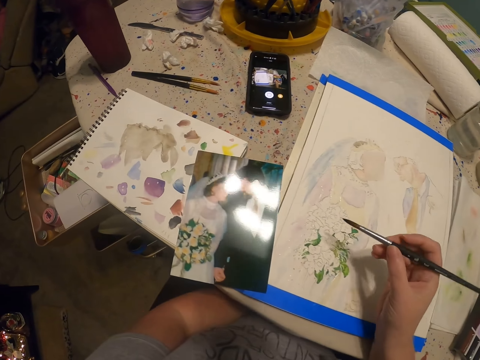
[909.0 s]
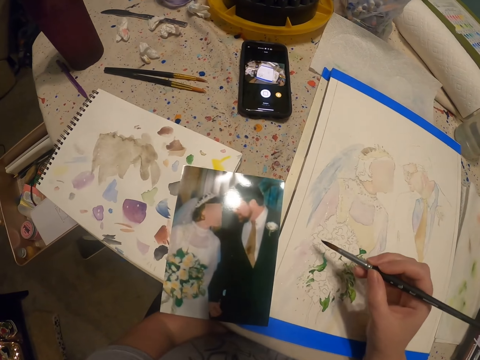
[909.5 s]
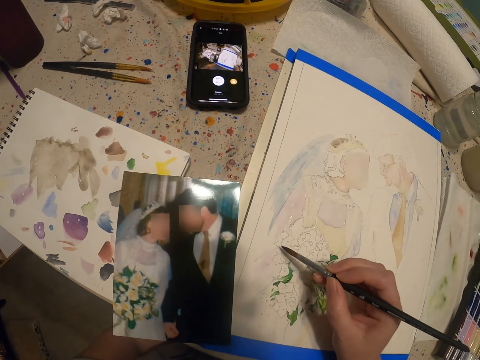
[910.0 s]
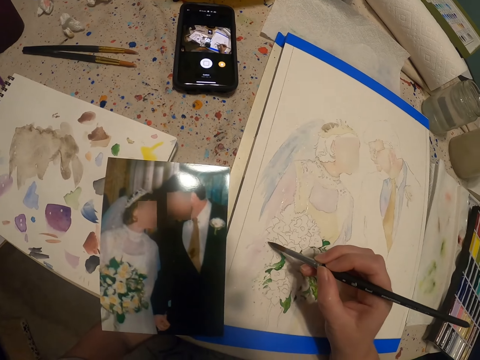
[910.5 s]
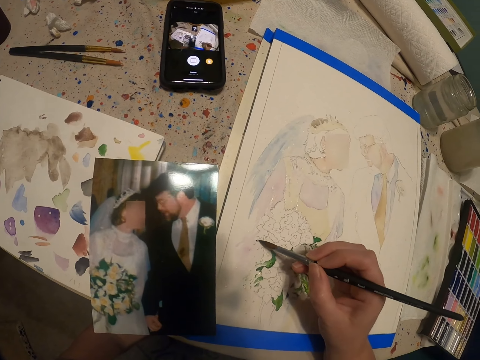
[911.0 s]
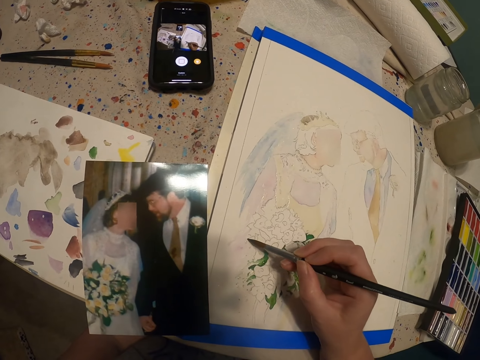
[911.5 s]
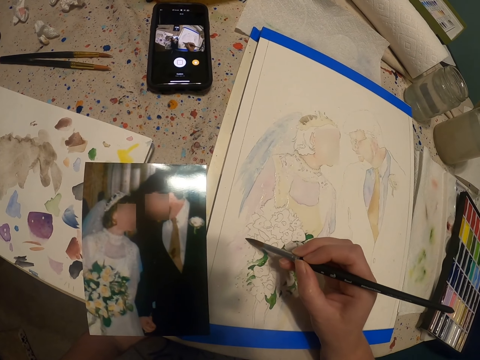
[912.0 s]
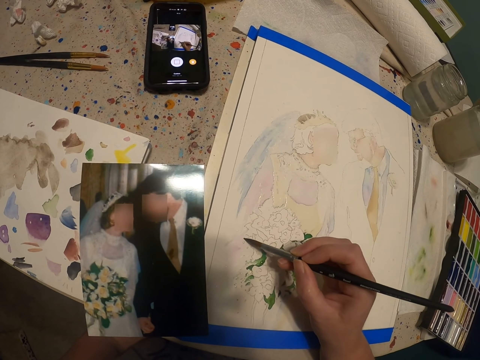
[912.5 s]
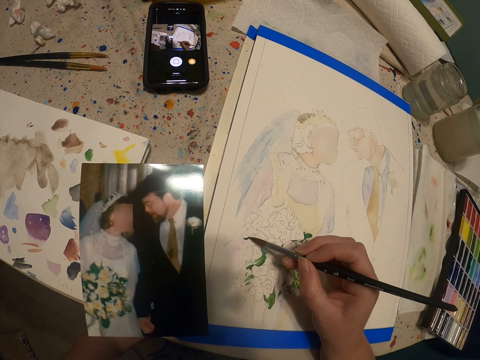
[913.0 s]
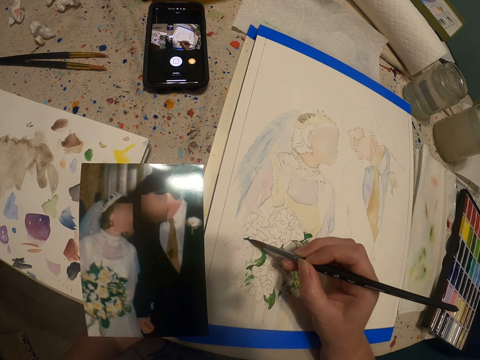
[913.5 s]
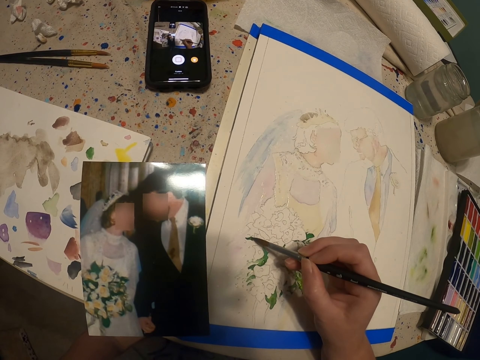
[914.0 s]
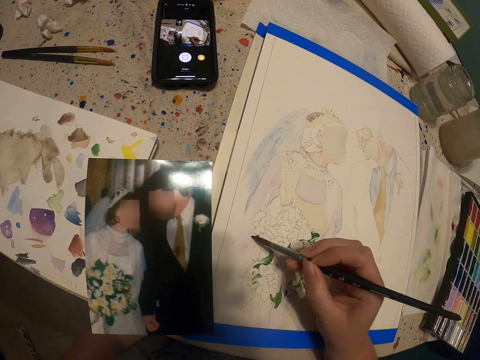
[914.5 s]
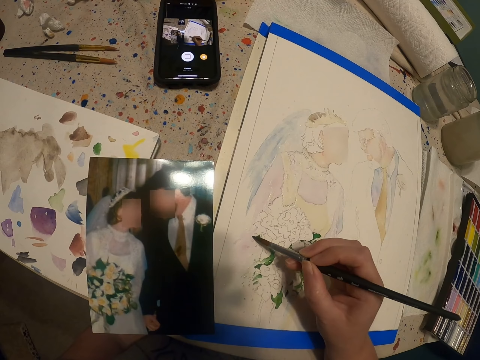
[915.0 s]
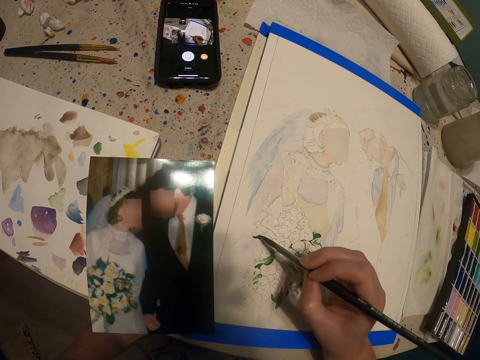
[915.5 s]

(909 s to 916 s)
The camera wearer paints the drawing with a paint brush.

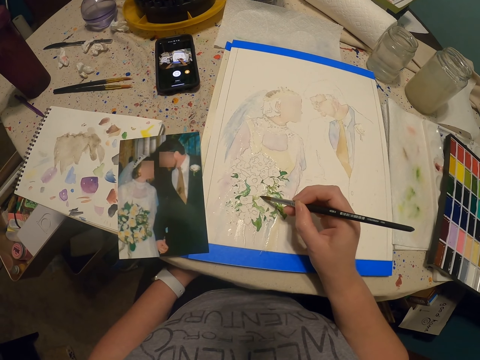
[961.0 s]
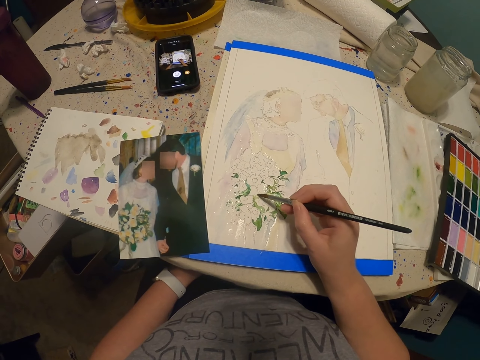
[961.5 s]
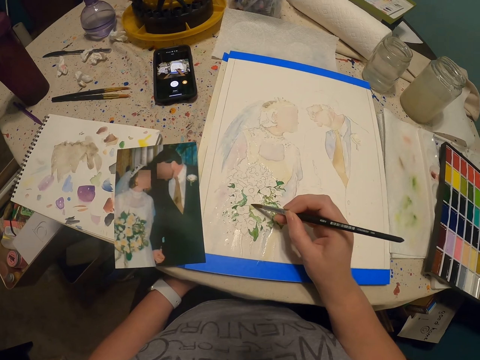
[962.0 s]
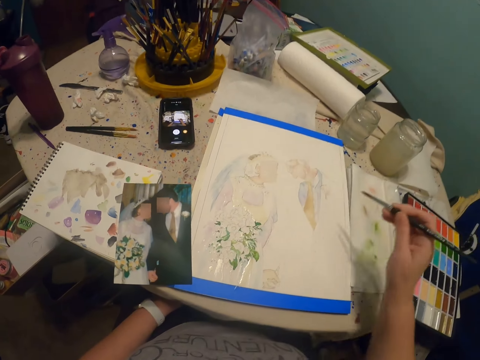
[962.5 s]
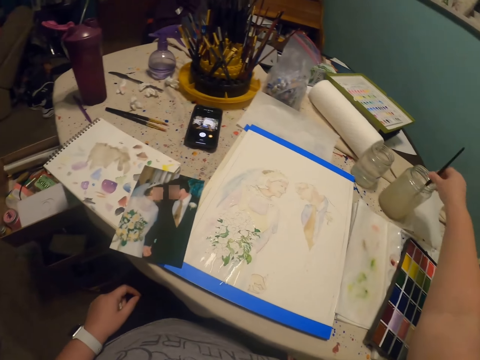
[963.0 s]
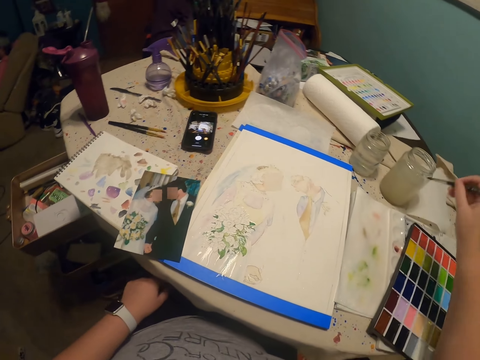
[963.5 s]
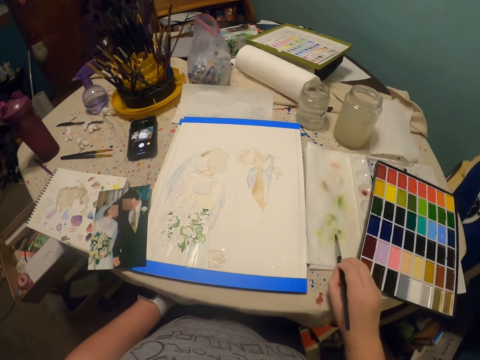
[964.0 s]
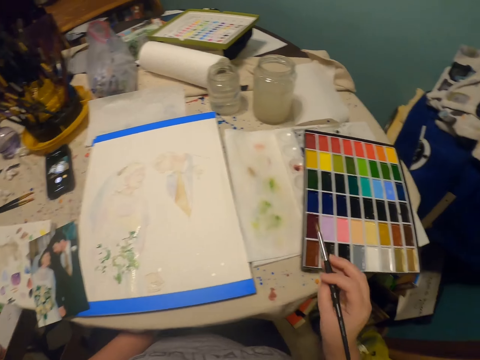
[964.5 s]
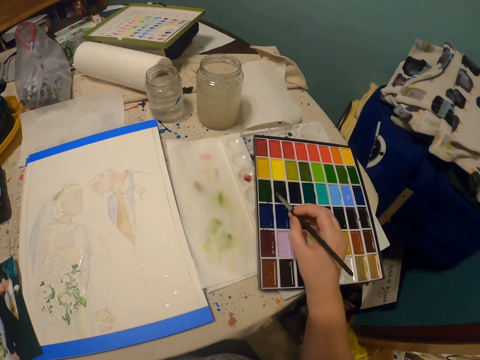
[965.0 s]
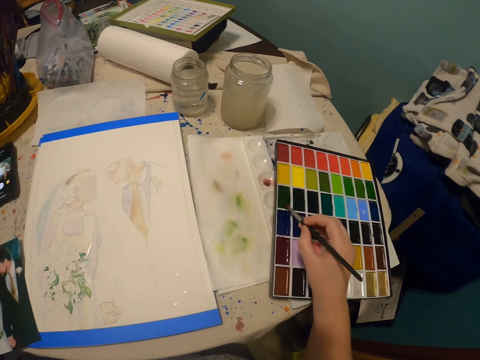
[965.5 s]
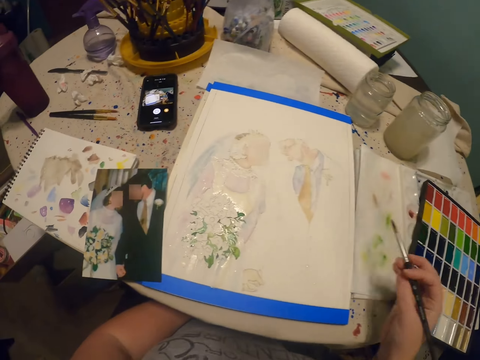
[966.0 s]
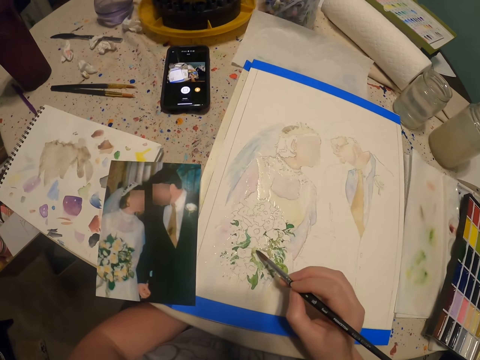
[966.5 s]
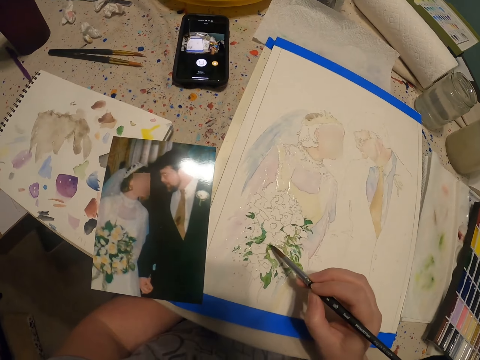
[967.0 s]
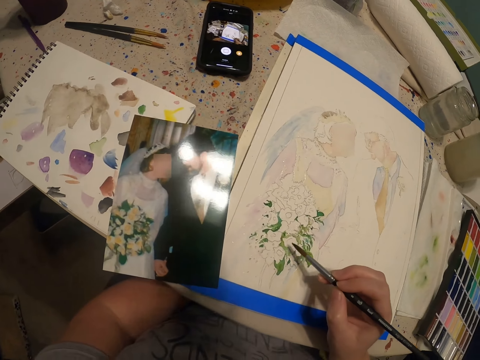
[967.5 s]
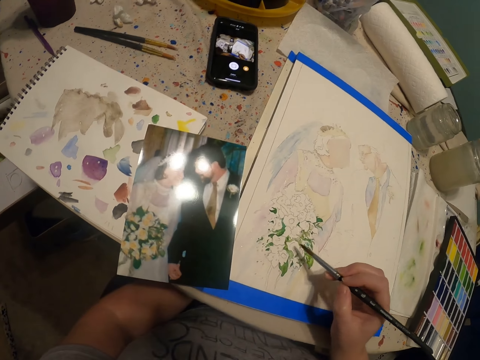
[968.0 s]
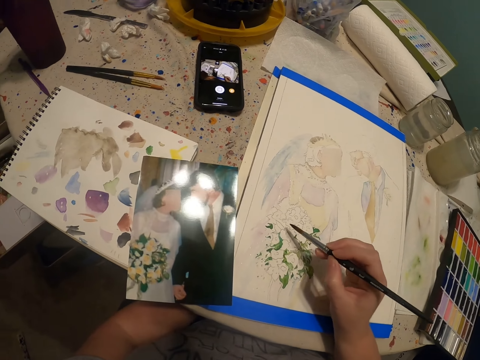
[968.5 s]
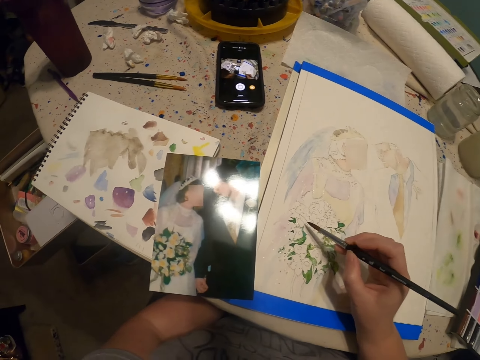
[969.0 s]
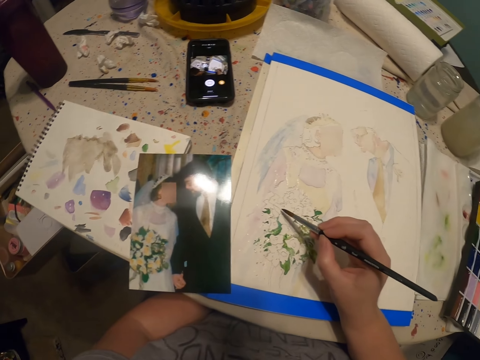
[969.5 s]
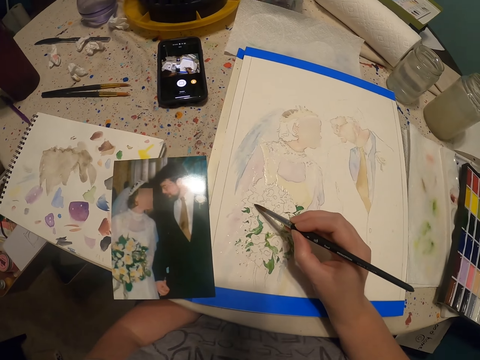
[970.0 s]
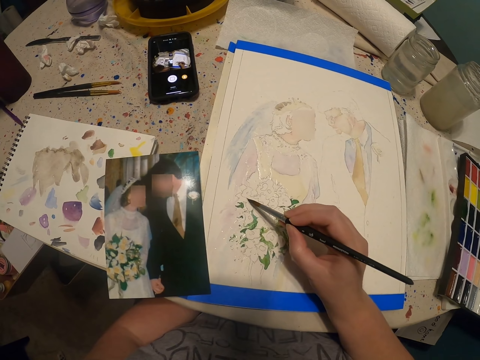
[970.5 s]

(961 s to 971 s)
The camera wearer dips the paint brush in a glass of water or the bottle of paint. They put the paint brush in the paint palette and rub the paint palette with the paint brush. They paint the drawing with the paint brush.

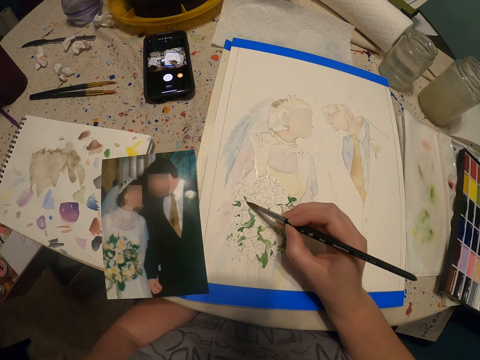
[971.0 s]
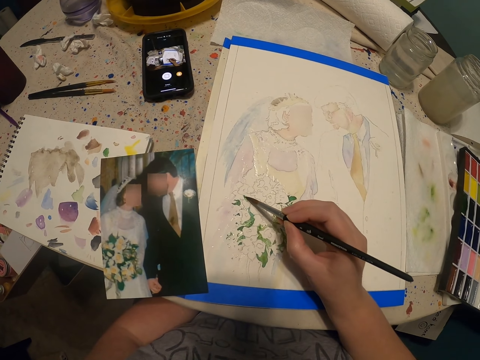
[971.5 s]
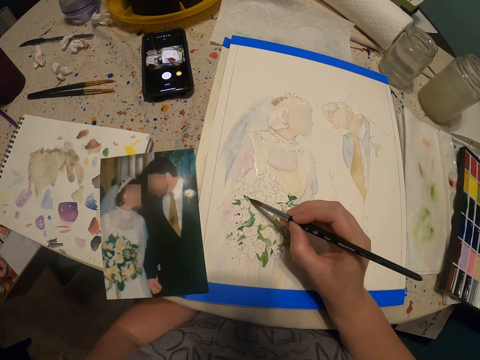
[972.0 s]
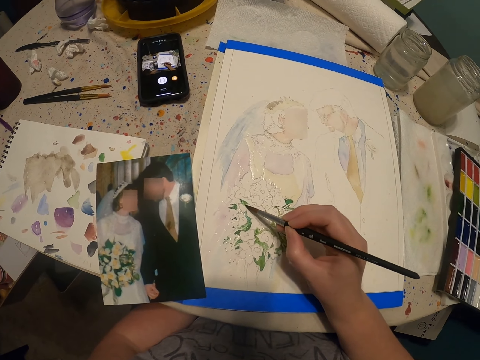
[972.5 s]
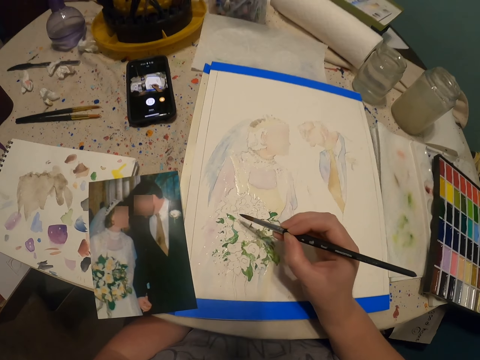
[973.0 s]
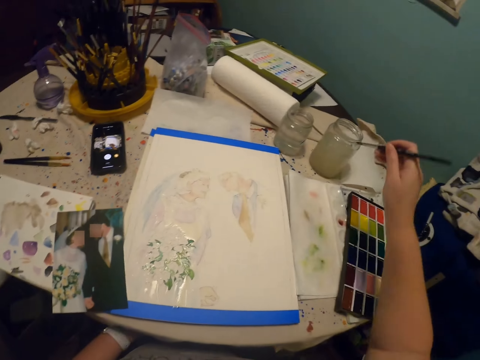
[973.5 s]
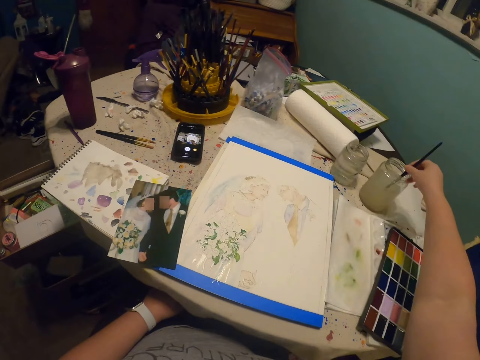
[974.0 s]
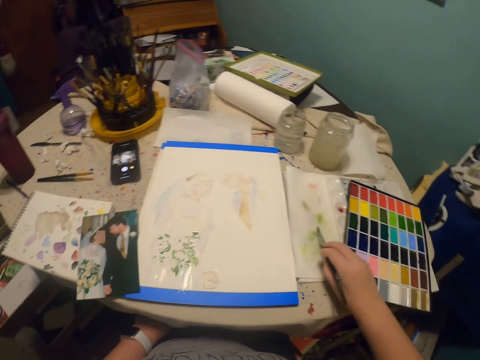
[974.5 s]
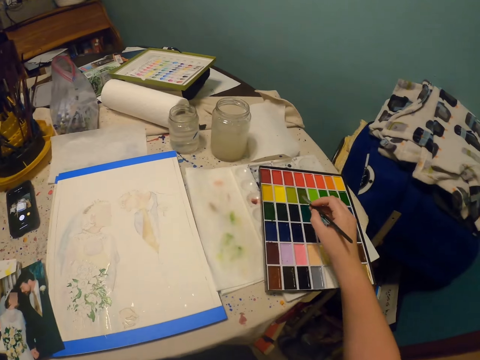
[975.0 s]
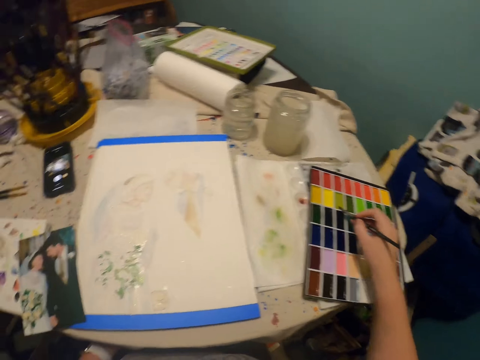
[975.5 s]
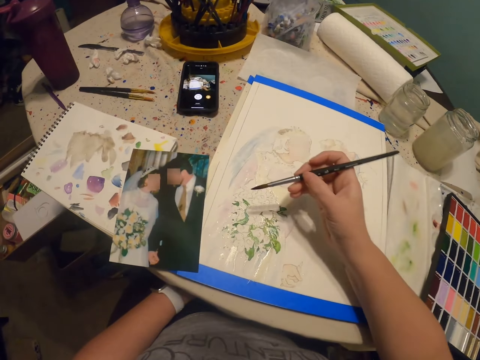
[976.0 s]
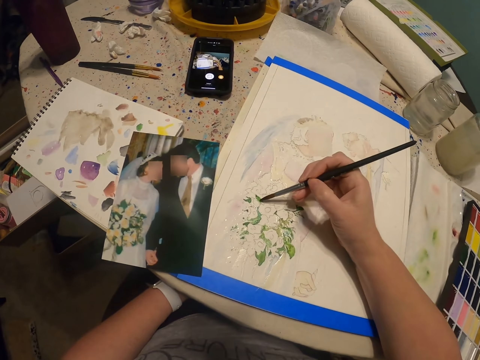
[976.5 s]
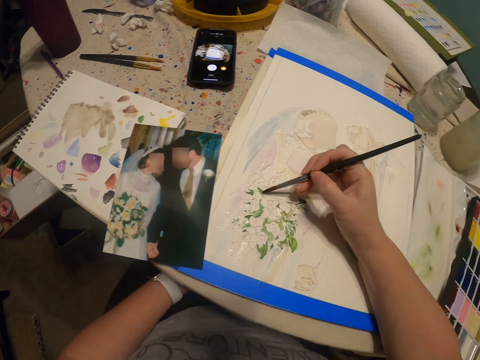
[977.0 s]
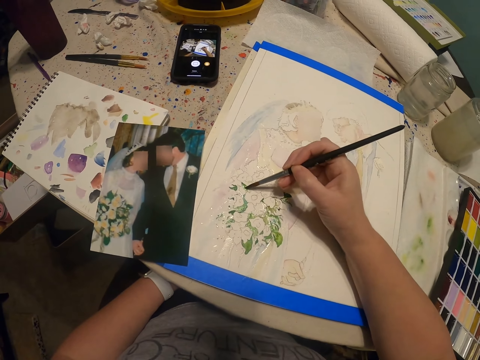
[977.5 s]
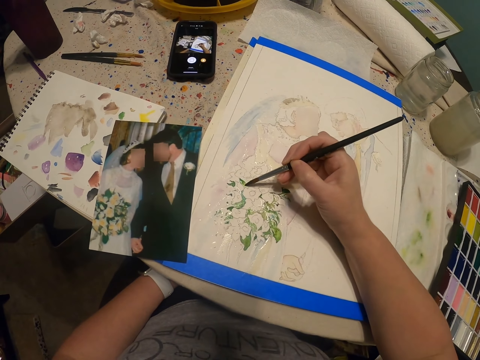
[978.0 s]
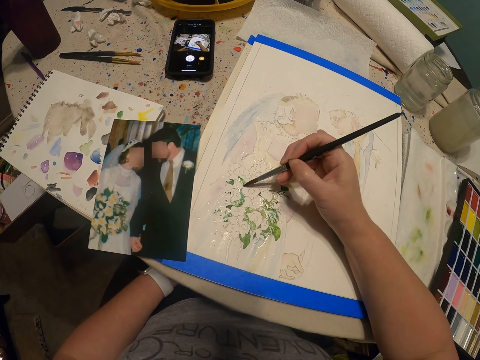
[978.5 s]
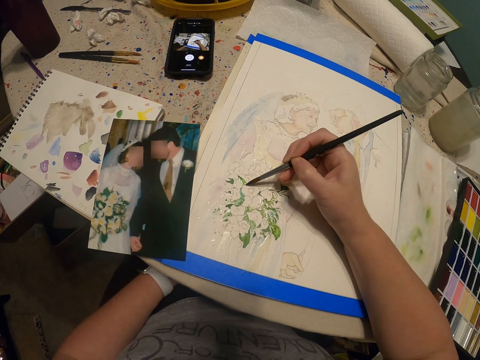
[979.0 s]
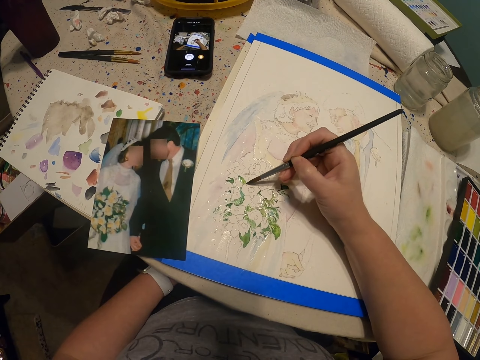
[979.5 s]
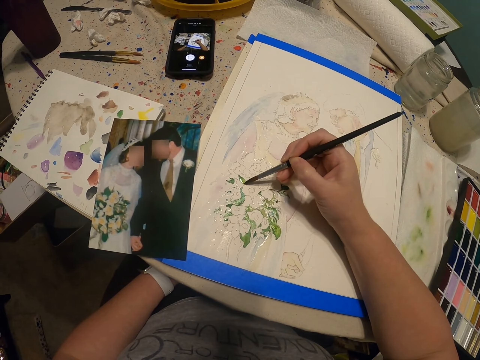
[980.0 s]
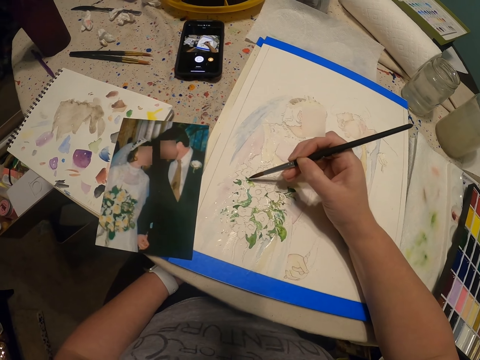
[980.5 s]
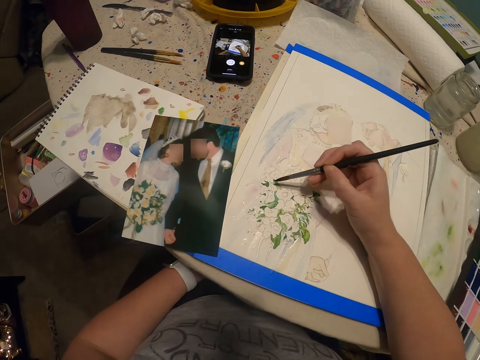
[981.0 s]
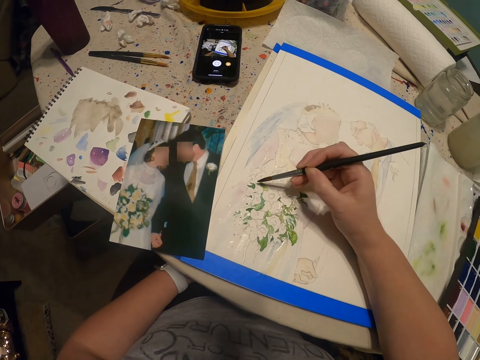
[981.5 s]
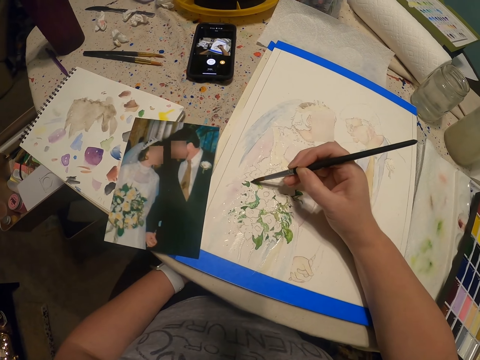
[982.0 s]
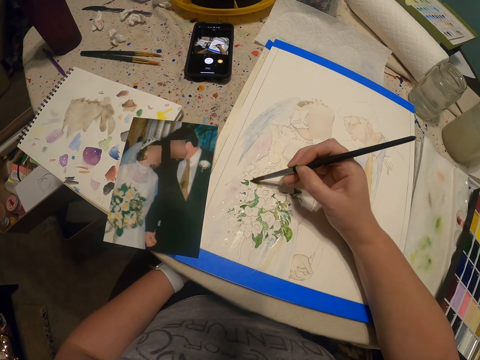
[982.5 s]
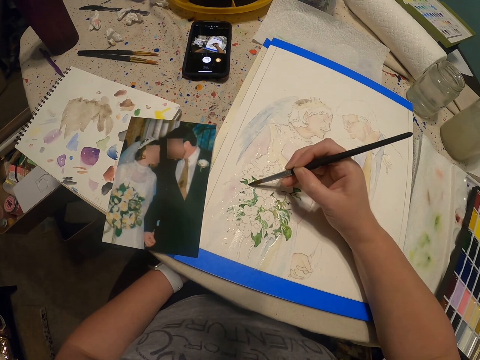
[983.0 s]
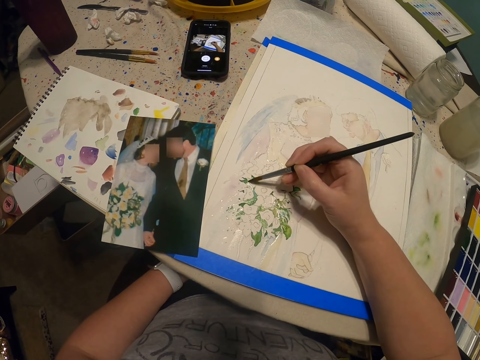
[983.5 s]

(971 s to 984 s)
The camera wearer dips the paint brush in a glass of water or the bottle of paint. They put the paint brush in the paint palette and rub the paint palette with the paint brush. They paint the drawing with the paint brush.
